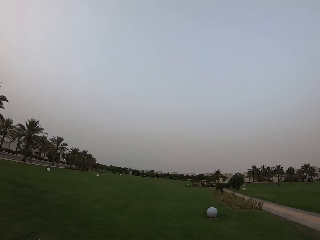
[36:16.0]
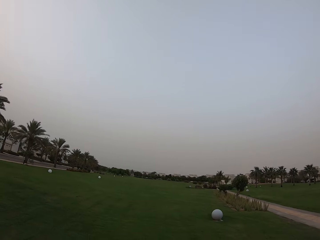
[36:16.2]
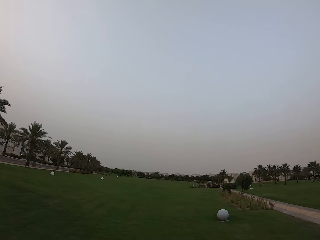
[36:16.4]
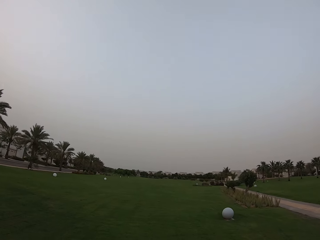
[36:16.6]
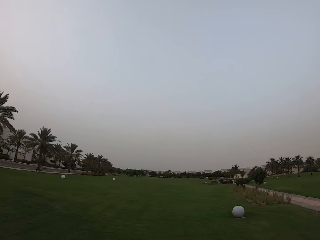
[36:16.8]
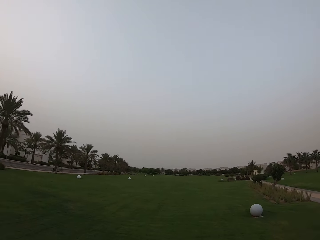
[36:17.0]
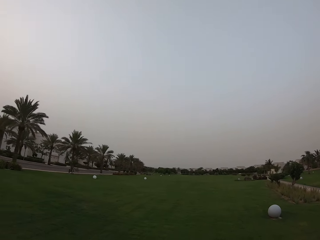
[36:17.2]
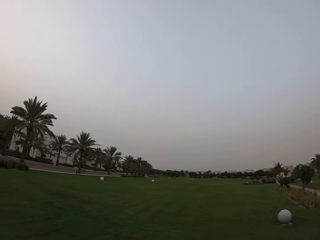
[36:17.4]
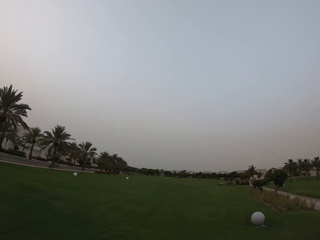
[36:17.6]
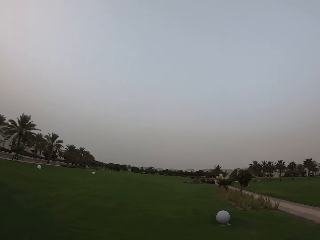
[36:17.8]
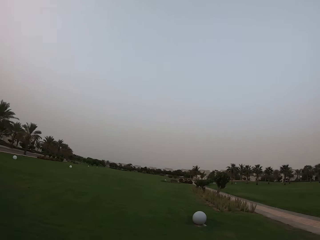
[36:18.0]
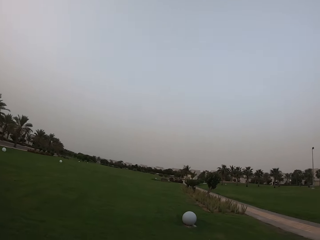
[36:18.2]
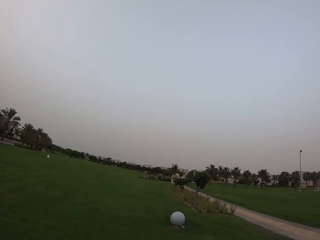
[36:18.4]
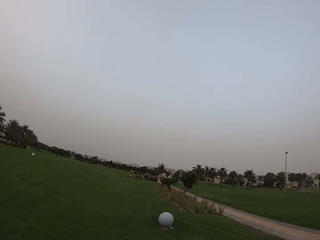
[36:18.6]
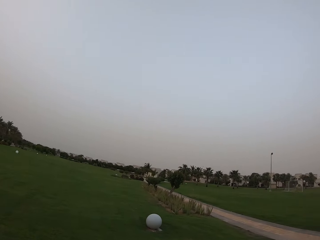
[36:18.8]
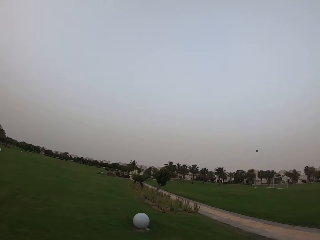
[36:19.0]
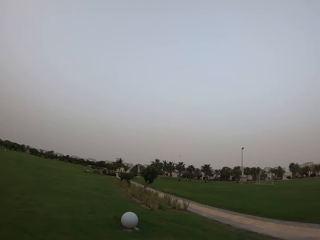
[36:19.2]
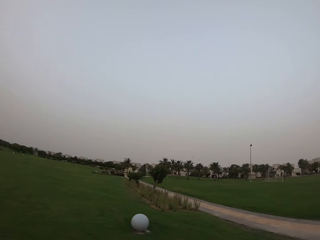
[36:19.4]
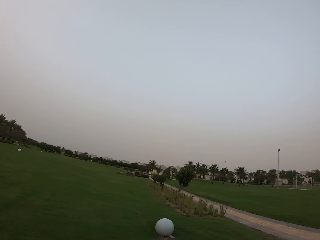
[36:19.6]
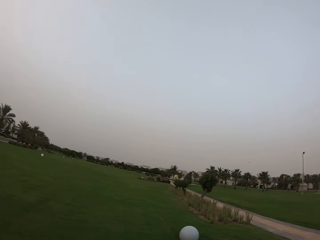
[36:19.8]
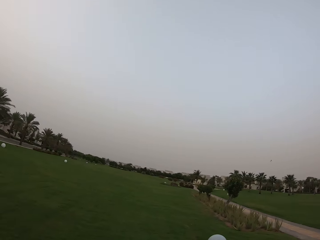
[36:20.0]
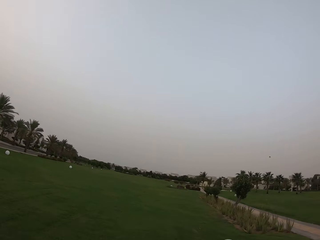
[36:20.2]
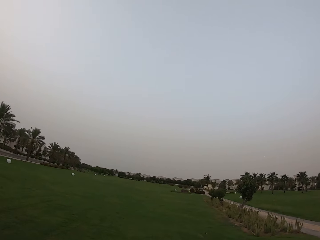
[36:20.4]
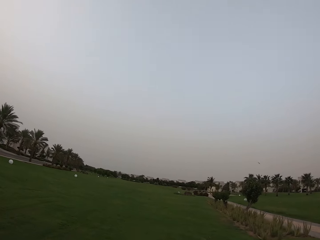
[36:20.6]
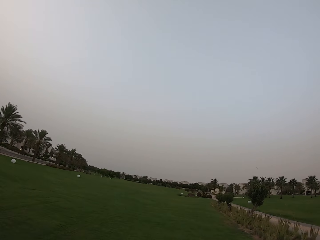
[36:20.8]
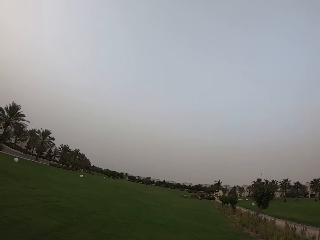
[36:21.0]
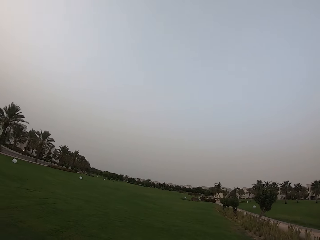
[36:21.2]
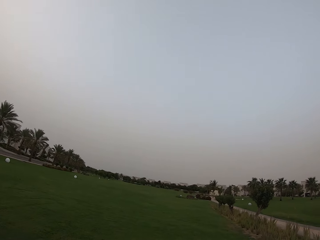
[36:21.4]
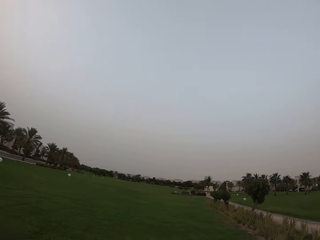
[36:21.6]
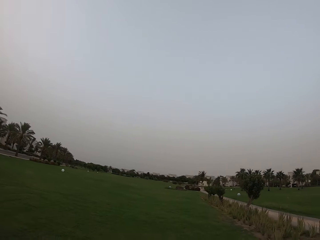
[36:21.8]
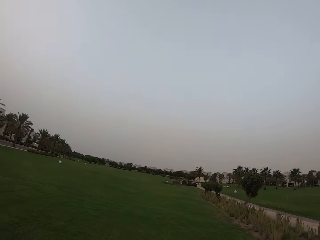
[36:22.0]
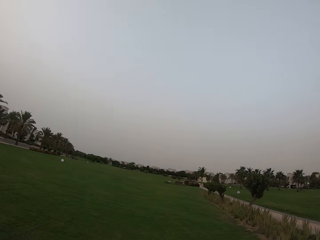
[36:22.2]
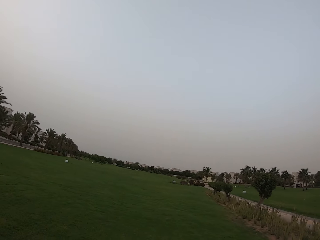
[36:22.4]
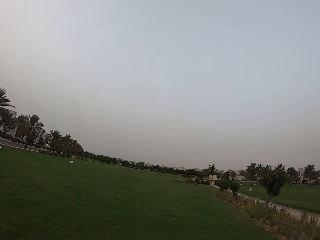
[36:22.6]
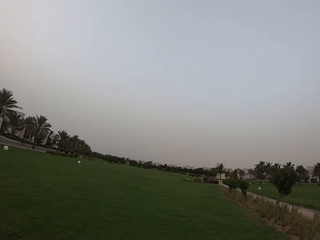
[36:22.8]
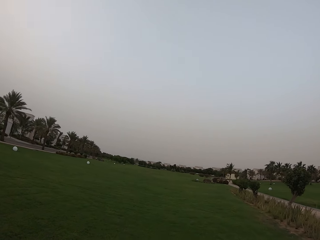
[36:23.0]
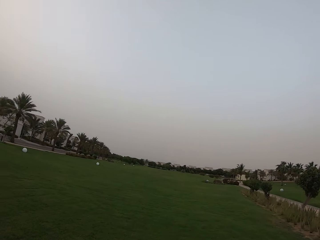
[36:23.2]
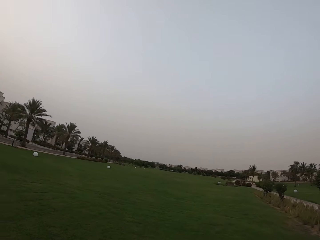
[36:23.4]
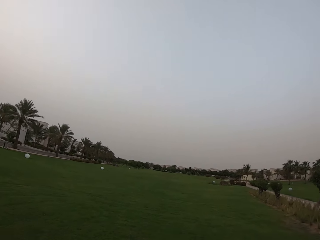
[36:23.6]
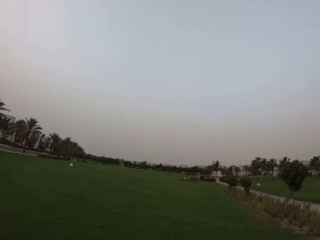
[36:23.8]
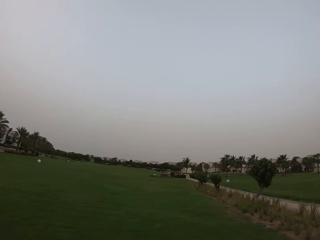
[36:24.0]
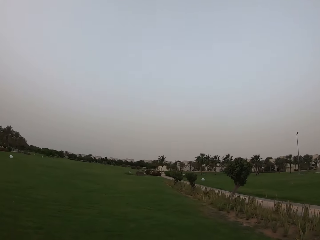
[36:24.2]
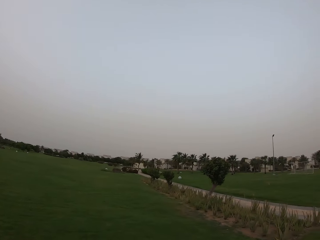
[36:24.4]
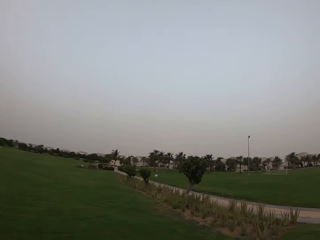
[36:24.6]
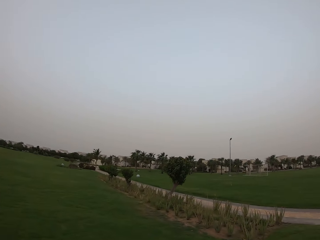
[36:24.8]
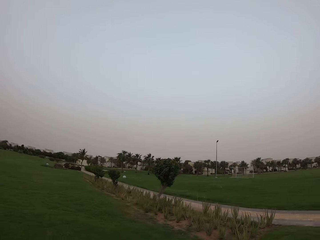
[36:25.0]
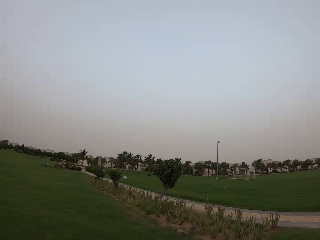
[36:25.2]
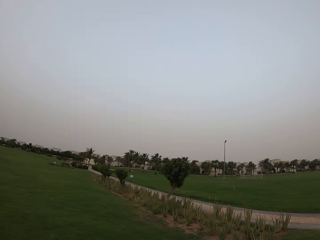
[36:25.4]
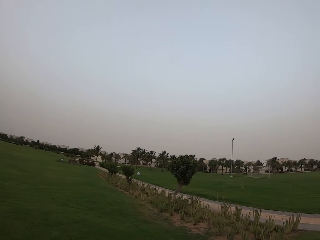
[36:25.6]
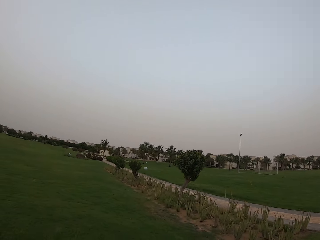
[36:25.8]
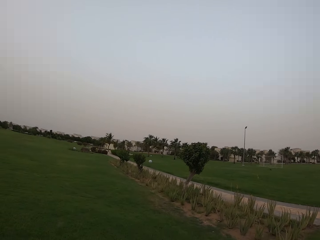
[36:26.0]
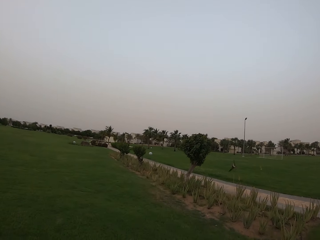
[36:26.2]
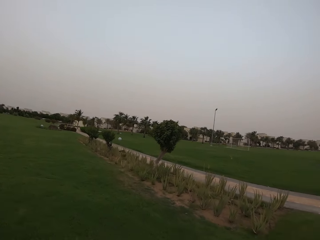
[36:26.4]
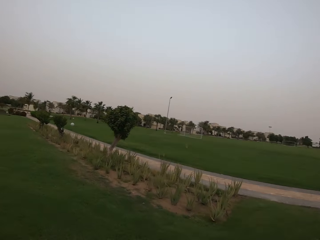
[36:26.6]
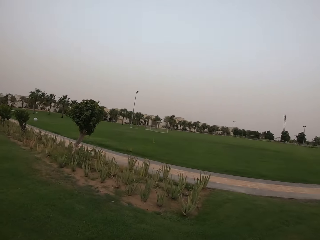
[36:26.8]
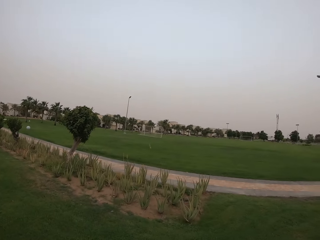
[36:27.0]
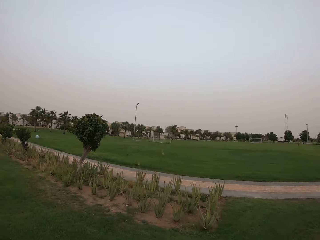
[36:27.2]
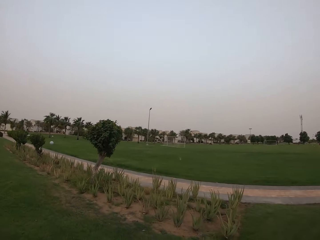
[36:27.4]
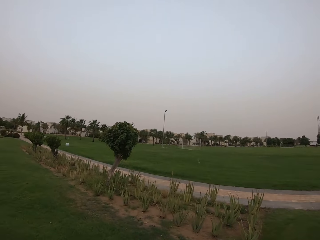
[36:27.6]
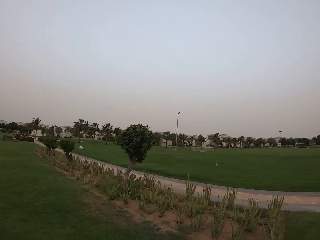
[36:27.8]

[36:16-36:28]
The camera wearer looks around. They walk around. They look around.

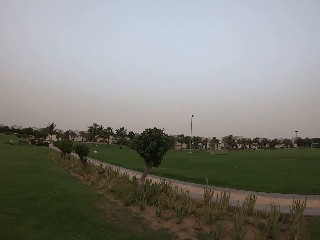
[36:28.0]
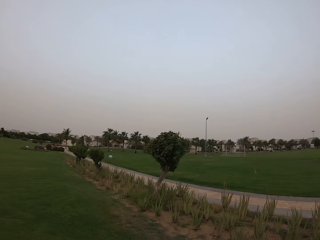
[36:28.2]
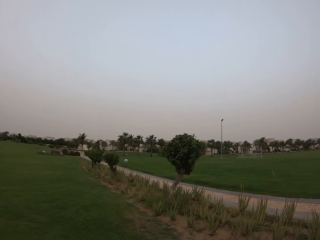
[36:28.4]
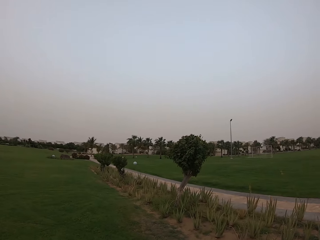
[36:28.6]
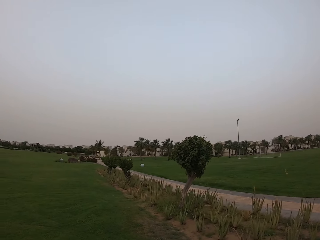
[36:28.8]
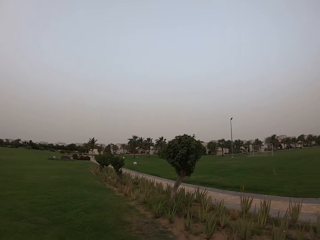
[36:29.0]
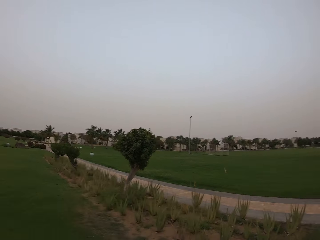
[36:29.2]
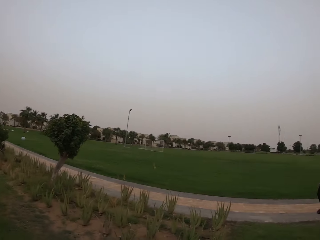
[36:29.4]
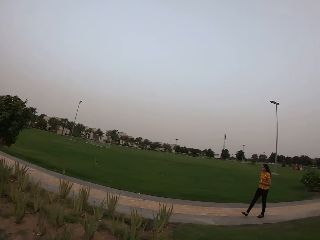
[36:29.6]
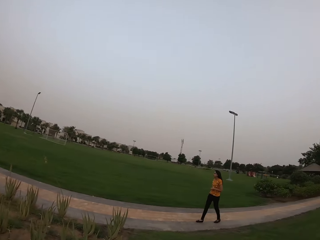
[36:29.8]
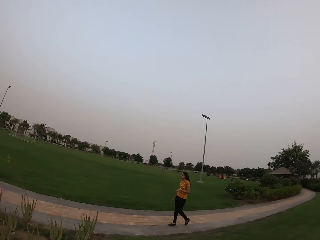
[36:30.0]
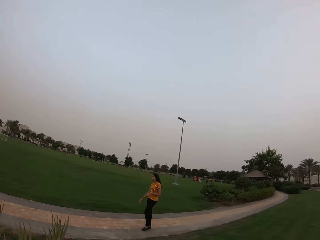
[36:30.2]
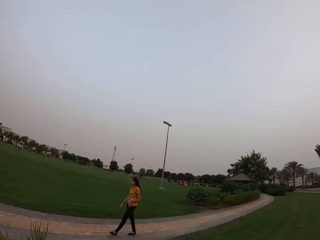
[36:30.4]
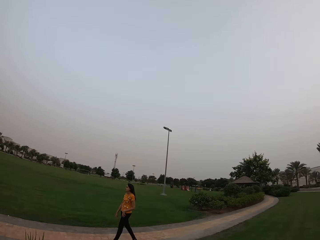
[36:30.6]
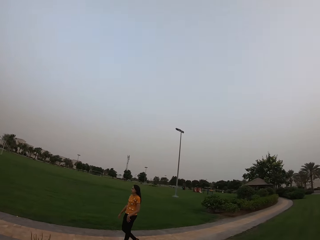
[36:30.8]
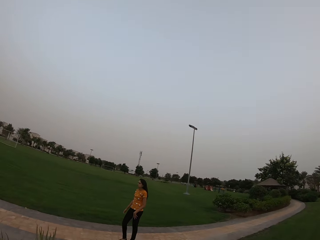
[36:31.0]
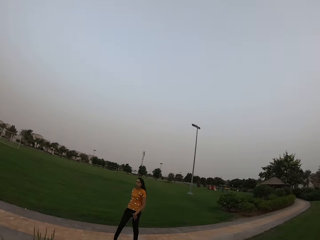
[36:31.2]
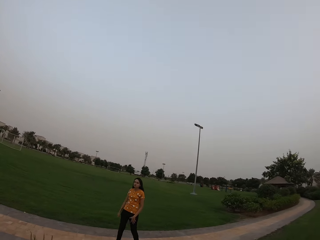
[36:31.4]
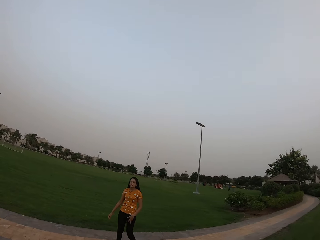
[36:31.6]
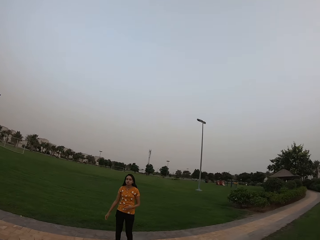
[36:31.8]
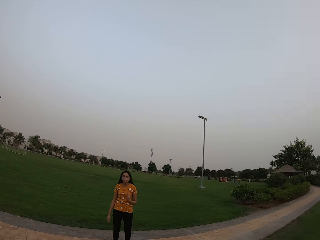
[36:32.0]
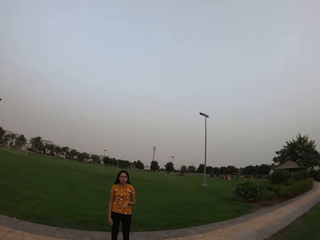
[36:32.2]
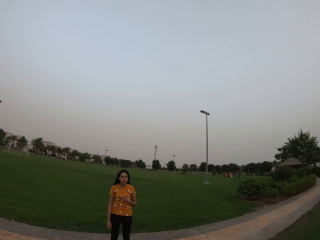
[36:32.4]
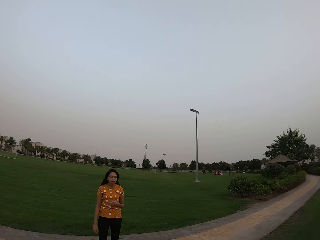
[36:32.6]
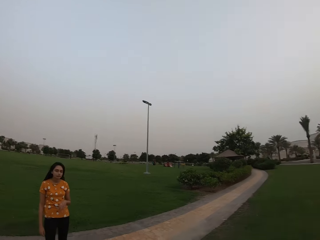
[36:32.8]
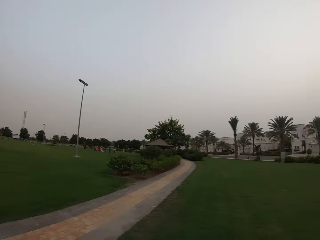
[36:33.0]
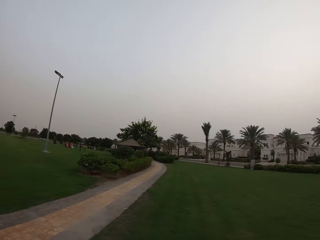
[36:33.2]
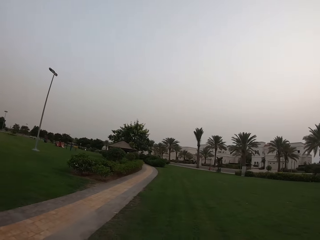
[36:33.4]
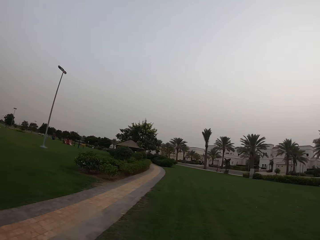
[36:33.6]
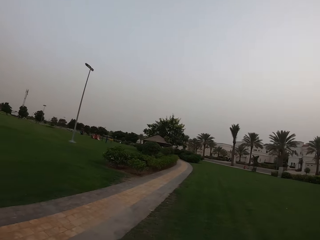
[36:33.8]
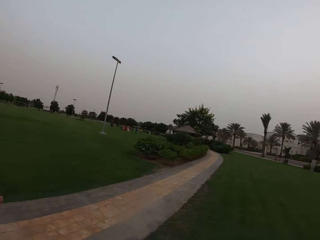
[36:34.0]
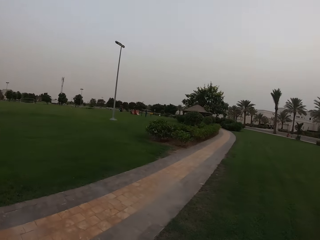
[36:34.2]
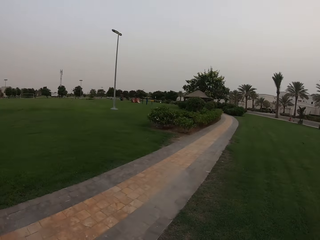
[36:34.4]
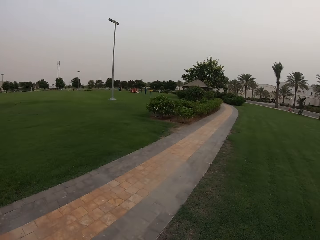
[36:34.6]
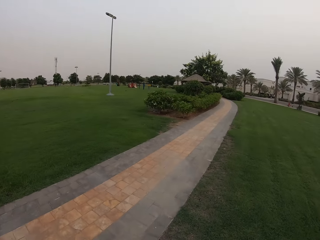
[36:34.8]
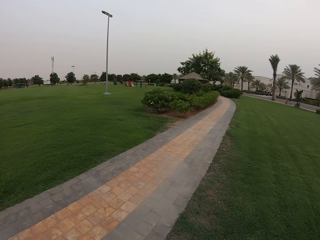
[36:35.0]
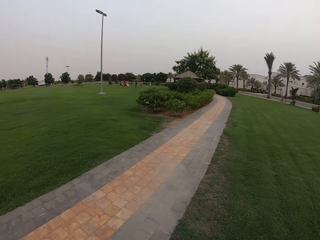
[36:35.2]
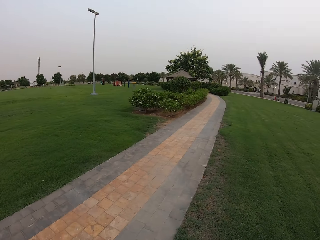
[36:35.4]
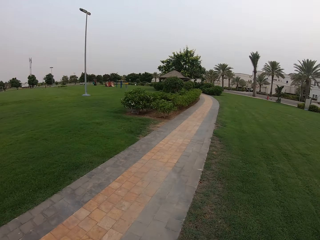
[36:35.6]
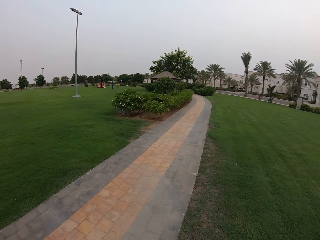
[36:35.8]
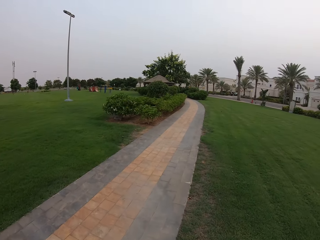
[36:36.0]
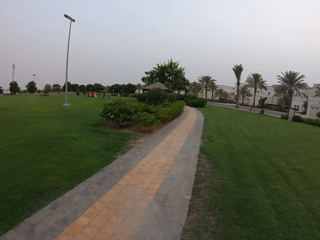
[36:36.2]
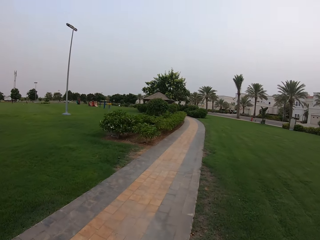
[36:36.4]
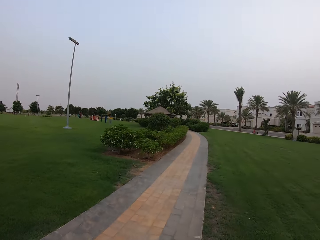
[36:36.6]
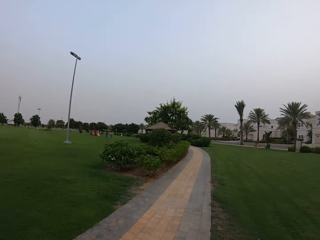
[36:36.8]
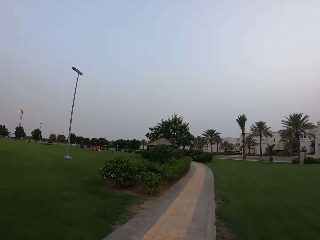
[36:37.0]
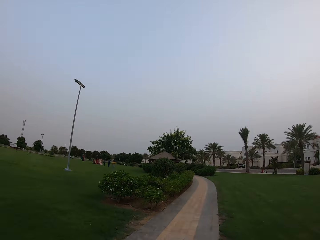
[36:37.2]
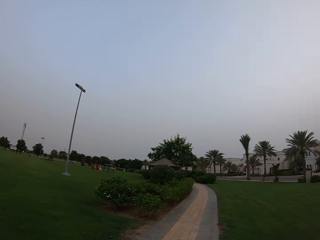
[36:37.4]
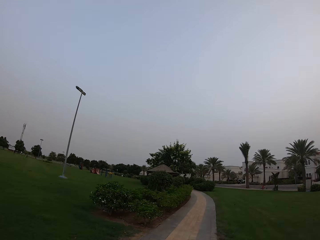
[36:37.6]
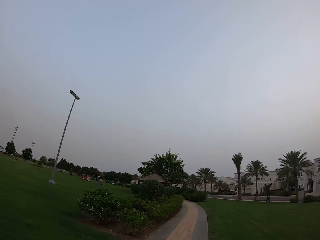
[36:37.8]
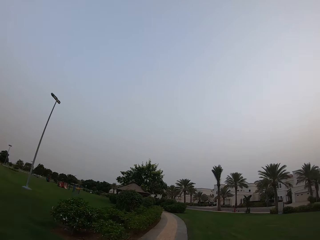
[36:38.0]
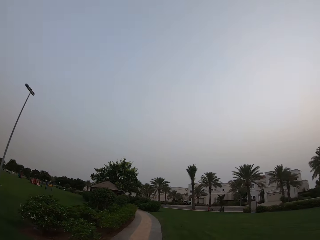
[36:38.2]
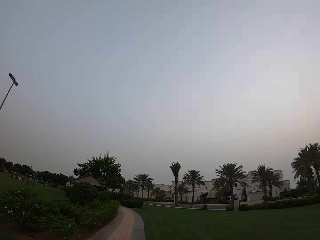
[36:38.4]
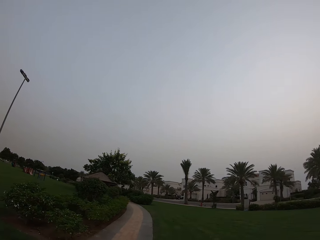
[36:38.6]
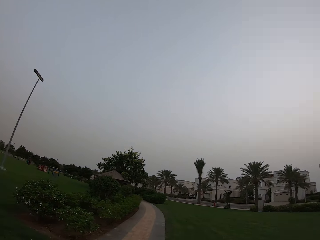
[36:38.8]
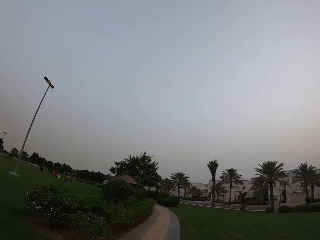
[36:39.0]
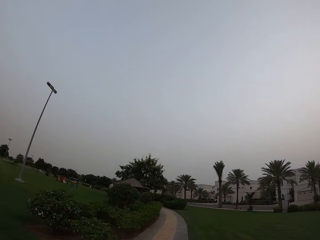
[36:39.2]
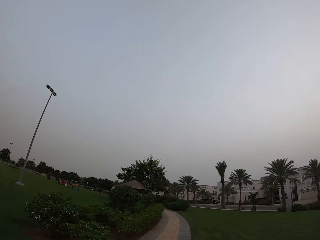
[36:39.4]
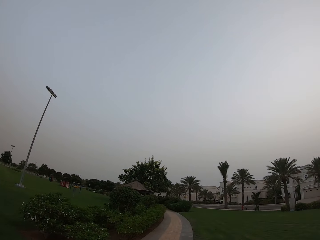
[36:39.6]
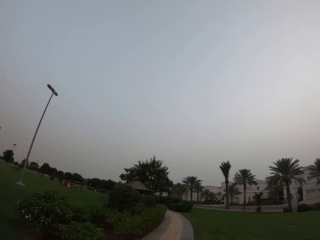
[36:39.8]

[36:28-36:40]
A woman walks and stands. The camera wearer walks around. They look around.
